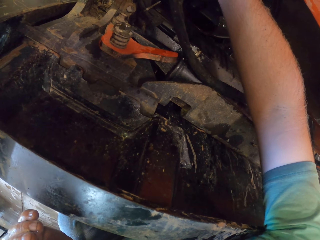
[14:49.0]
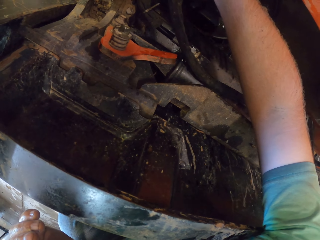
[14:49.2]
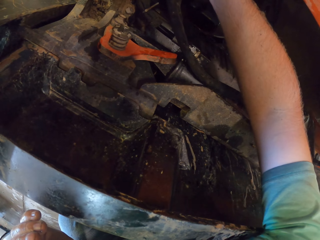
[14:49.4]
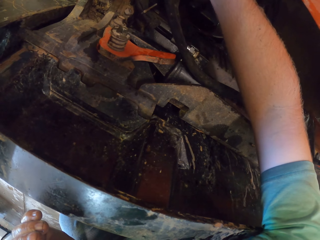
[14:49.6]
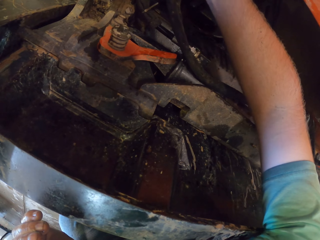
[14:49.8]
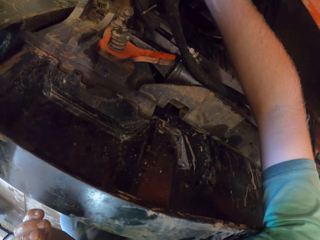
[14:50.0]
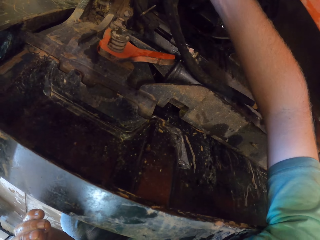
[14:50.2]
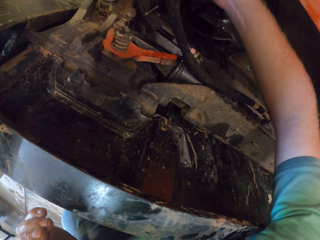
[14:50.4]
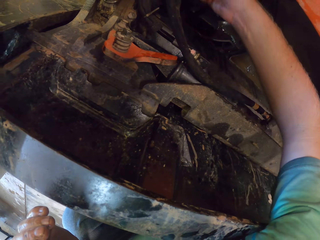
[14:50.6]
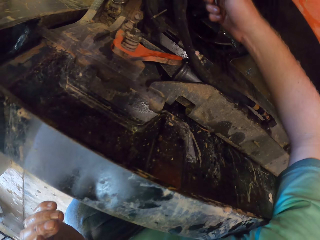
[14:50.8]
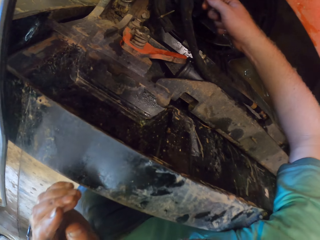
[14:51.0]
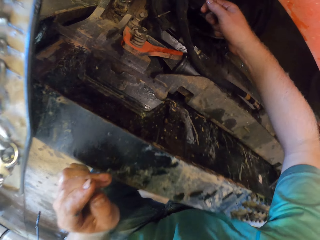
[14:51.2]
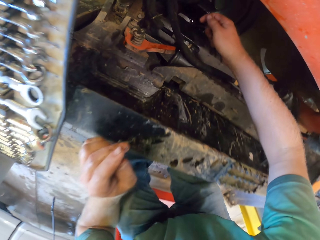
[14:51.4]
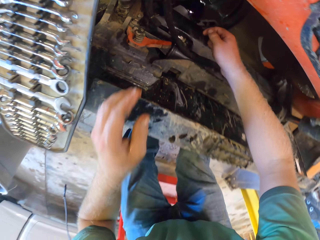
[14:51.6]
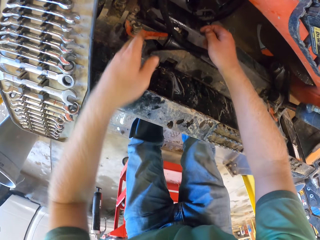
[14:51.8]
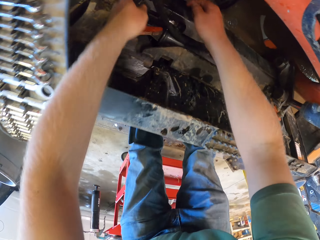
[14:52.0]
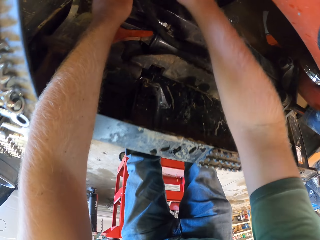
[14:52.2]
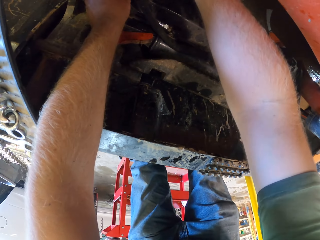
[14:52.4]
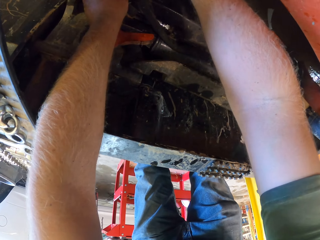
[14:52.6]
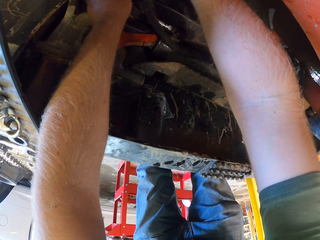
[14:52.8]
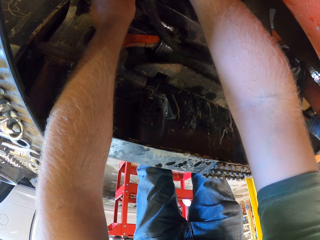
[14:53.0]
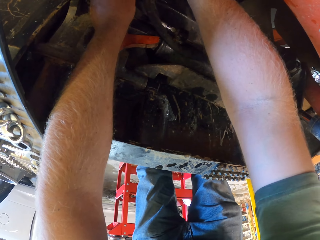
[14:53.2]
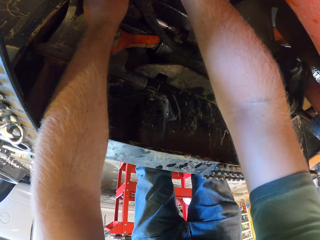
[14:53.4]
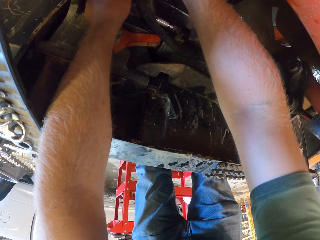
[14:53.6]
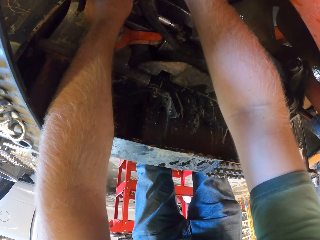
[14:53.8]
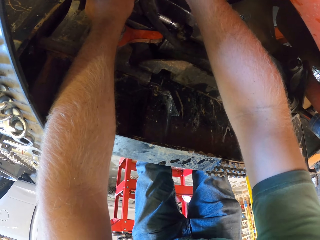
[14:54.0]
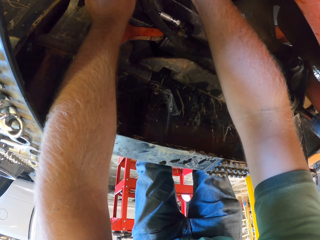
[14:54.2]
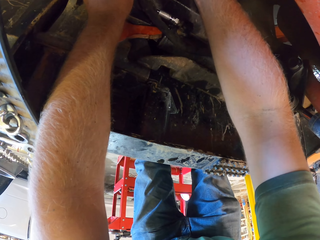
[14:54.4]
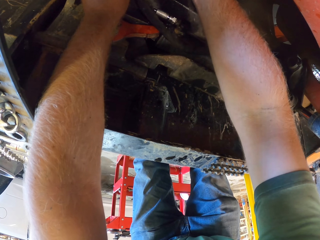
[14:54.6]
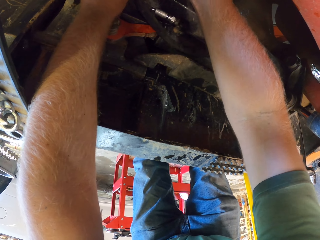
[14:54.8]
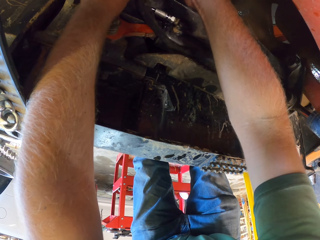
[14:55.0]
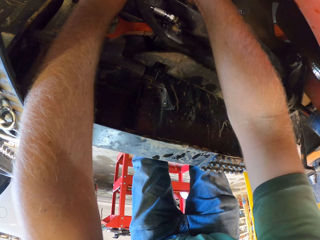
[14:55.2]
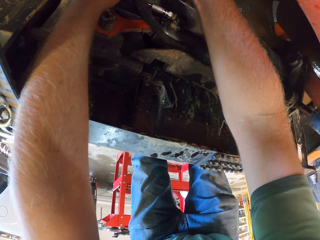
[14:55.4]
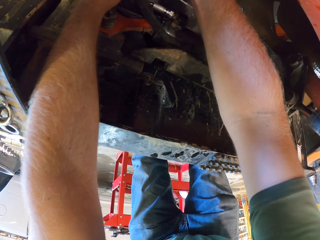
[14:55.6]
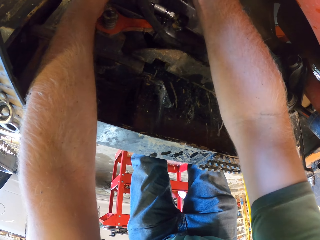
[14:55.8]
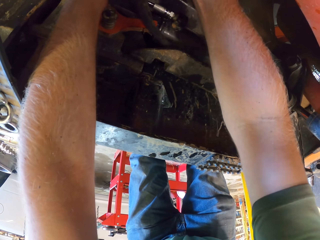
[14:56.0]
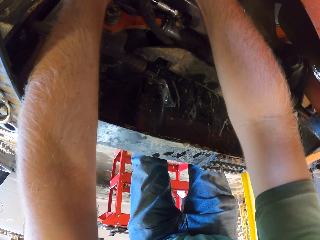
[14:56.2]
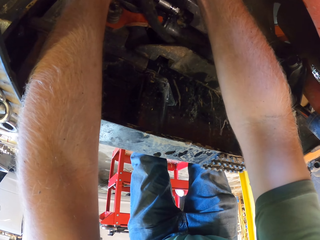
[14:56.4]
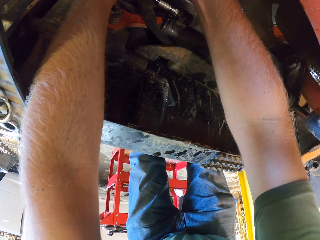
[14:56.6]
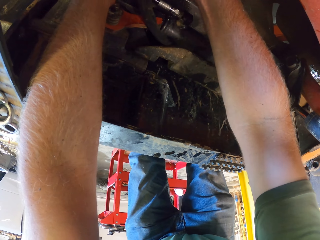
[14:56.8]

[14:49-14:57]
The camera wearer repairs the automobile with his hands.

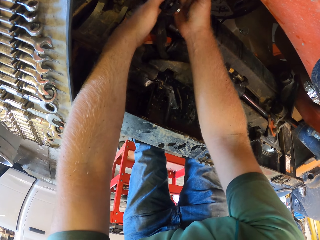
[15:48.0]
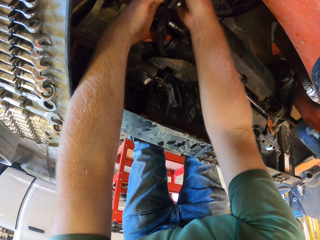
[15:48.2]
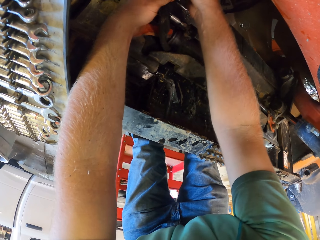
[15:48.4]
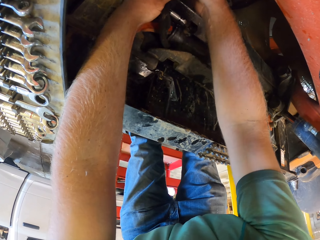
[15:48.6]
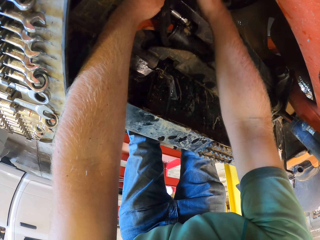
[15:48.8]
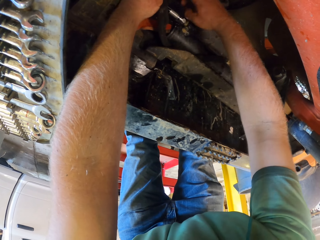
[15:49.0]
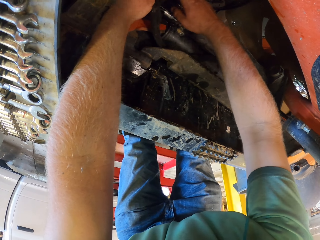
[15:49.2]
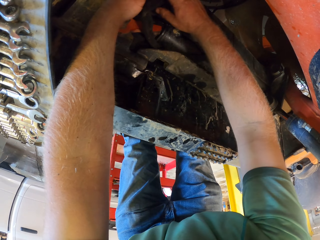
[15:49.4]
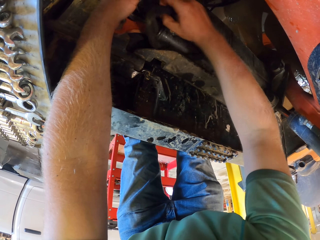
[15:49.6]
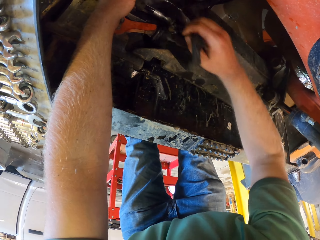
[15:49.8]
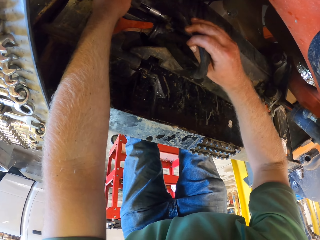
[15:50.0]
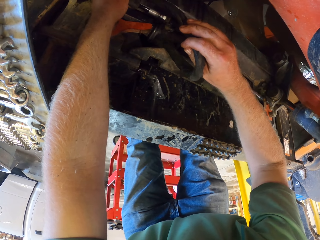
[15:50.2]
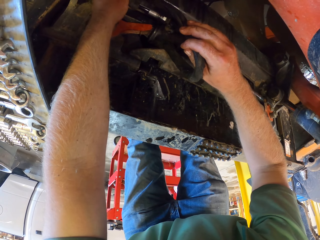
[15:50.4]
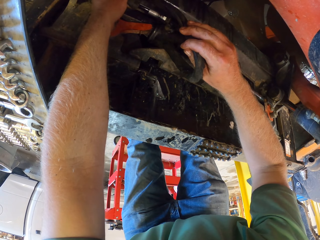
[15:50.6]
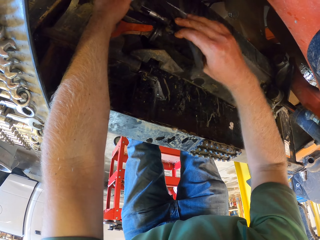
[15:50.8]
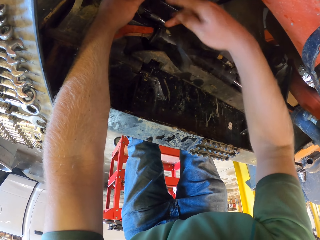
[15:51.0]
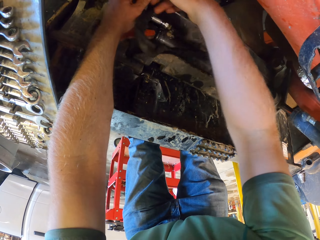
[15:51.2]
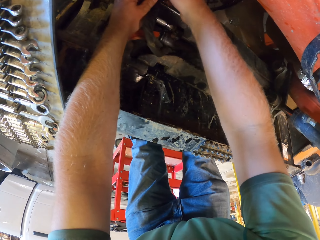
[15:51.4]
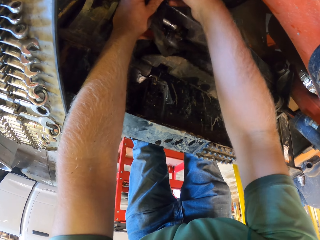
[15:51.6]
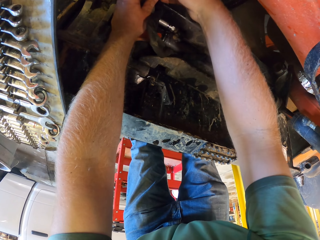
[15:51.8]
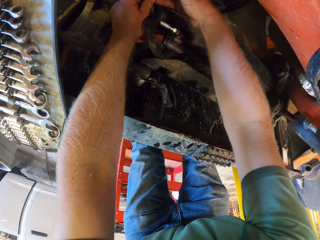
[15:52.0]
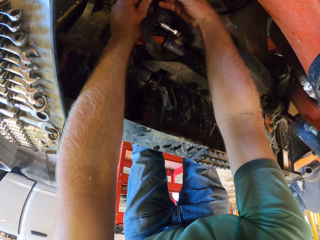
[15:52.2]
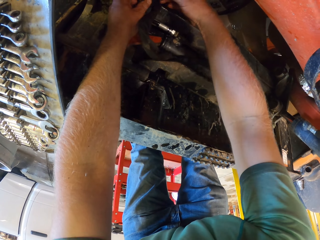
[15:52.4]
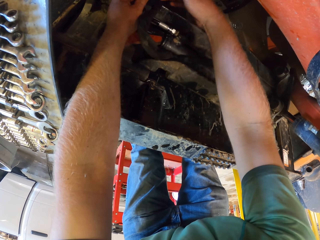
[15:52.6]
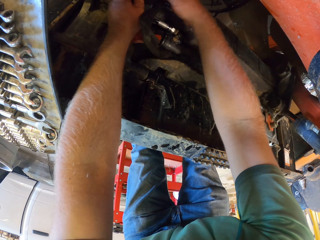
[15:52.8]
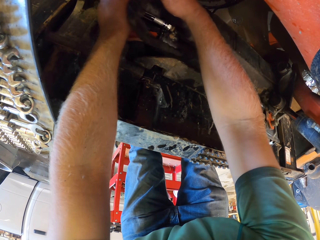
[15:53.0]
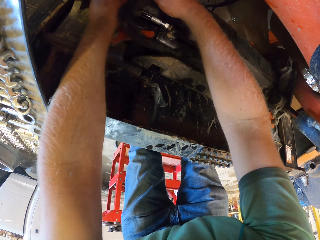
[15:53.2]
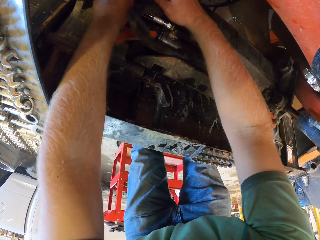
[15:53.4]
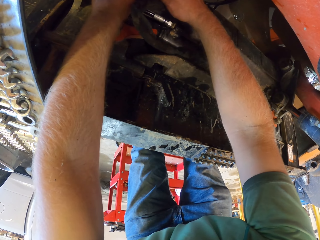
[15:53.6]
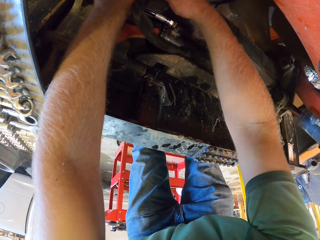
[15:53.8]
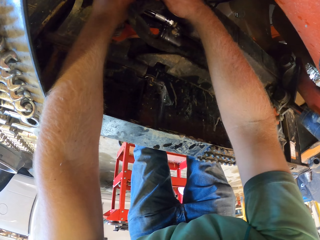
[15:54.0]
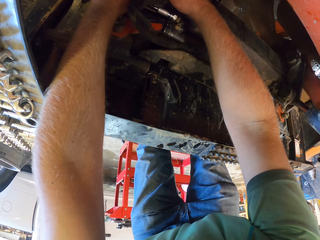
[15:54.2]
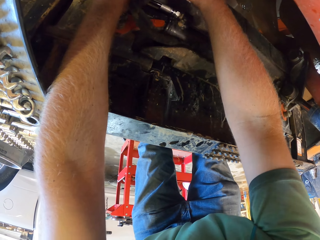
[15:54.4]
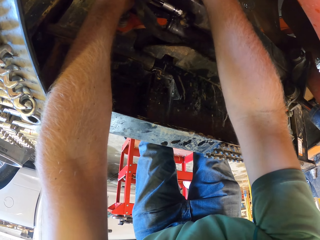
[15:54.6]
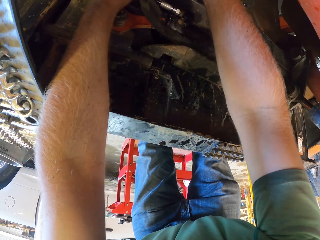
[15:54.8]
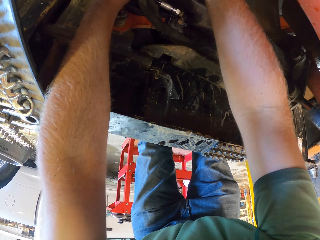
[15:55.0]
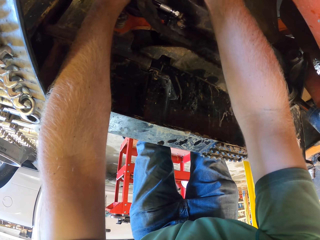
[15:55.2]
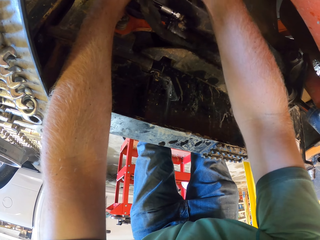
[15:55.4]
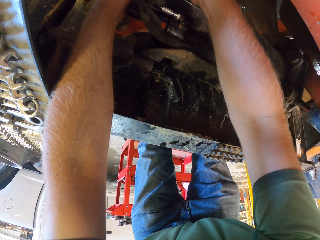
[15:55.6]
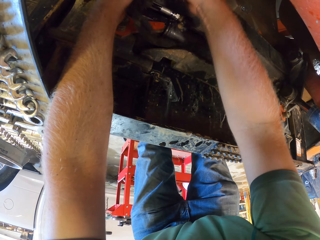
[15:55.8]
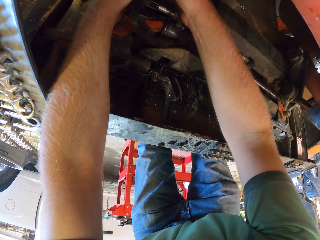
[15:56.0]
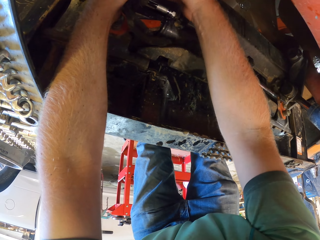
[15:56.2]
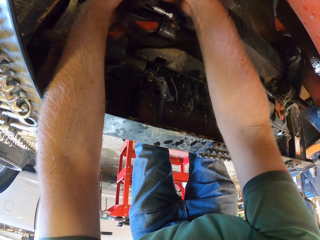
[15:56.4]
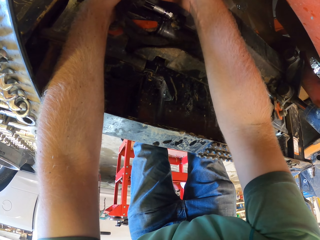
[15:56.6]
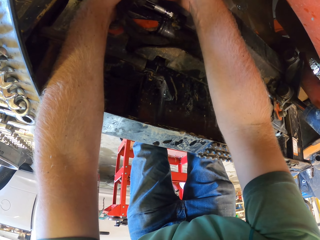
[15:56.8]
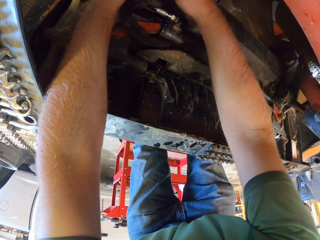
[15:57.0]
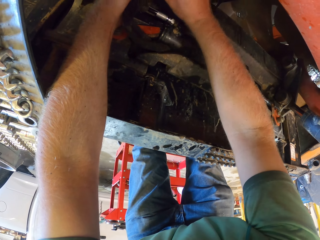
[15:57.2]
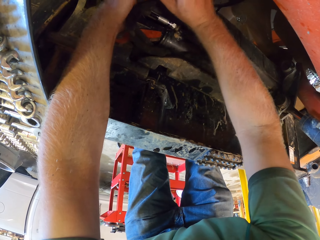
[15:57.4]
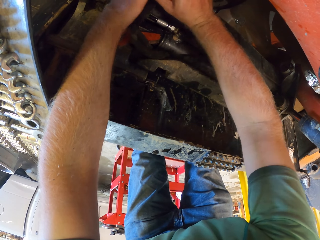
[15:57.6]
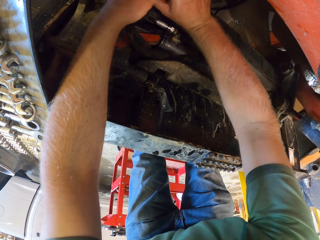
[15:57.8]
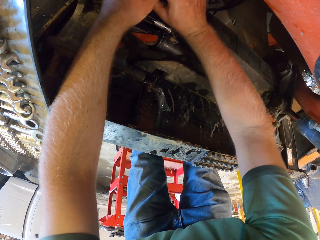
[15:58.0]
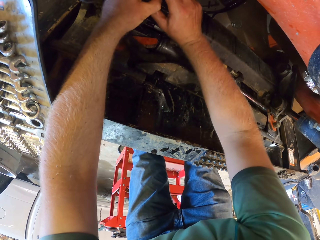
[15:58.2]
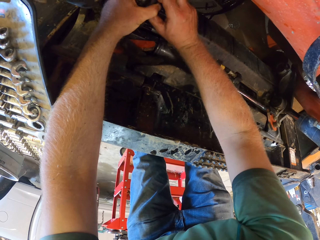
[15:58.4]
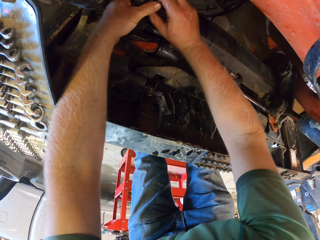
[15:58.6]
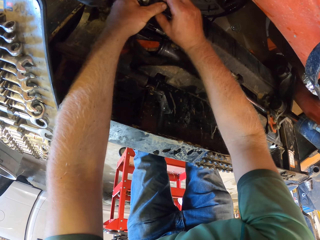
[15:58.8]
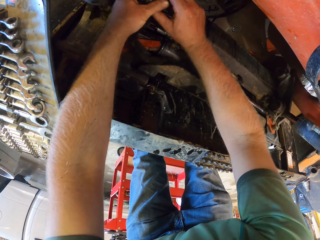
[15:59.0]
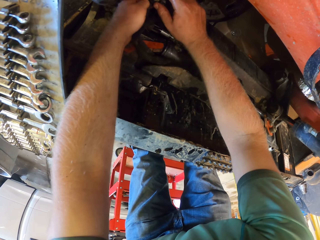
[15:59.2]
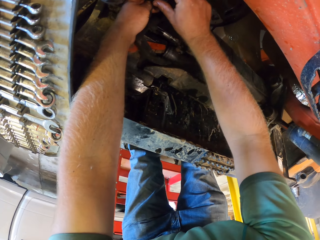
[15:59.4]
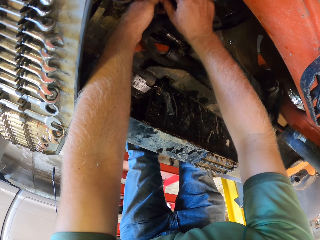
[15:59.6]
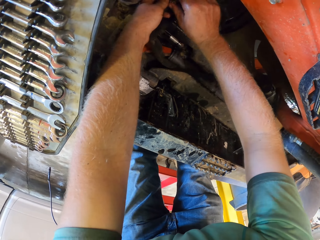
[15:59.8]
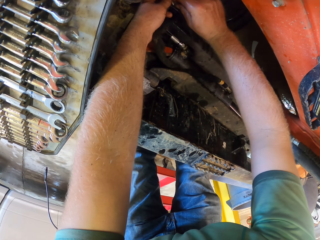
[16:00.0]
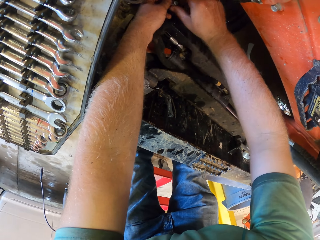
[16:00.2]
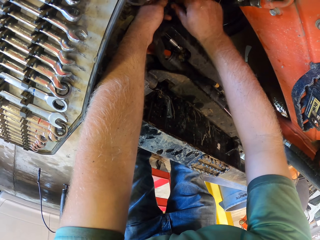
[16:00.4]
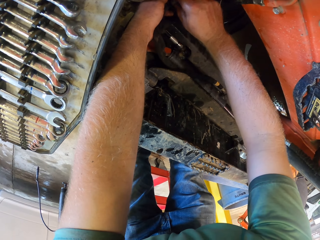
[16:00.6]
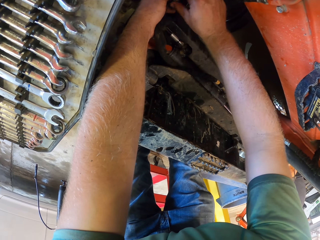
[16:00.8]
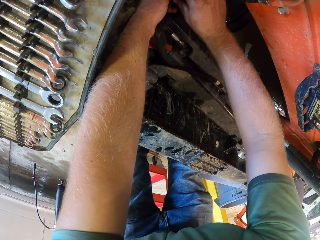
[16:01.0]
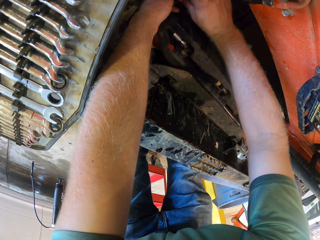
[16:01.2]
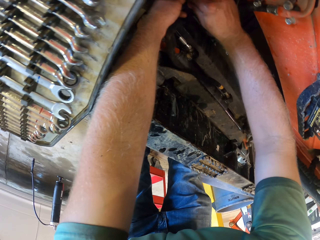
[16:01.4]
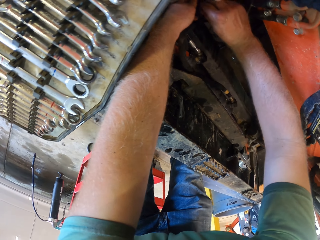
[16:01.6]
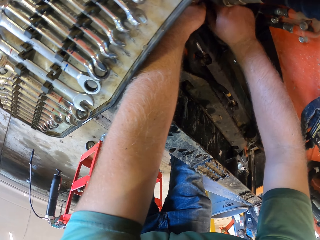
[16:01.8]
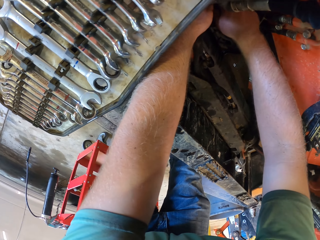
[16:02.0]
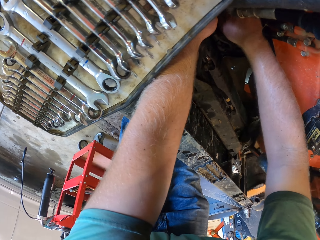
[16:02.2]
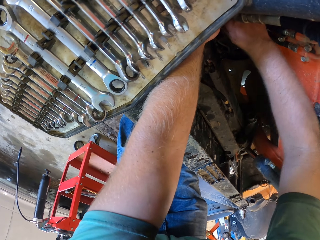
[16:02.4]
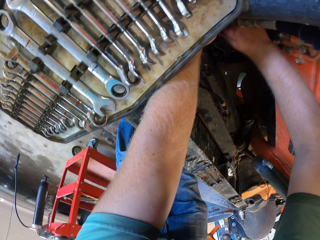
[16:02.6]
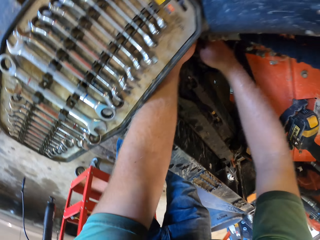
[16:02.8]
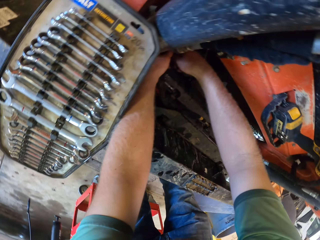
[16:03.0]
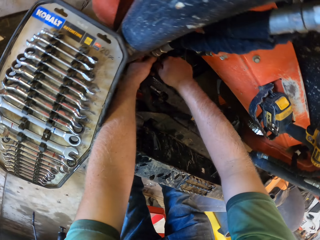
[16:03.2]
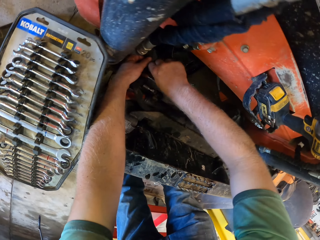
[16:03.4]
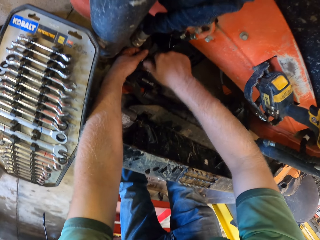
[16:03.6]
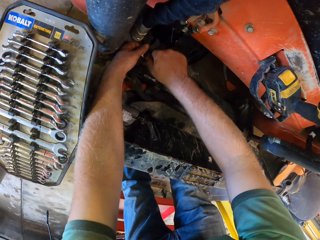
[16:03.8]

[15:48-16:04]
The camera wearer pulls a rope in the automobile with his right hand. He drops the rope. He repairs the automobile with his hands. He opens the bolt.
